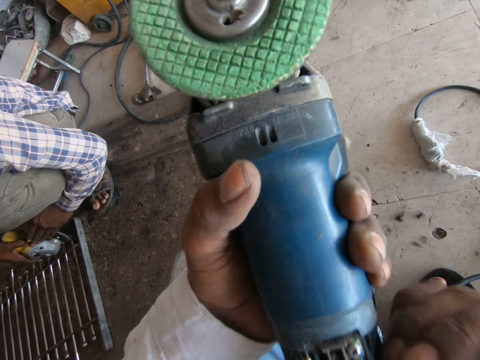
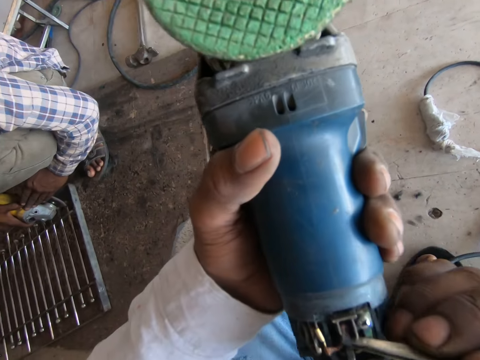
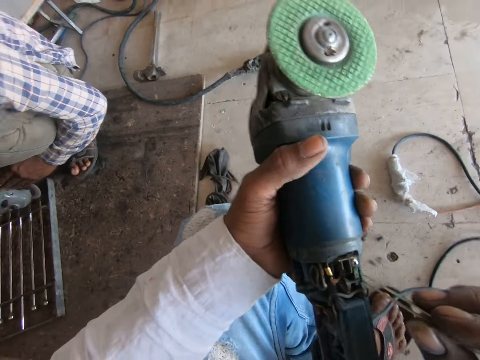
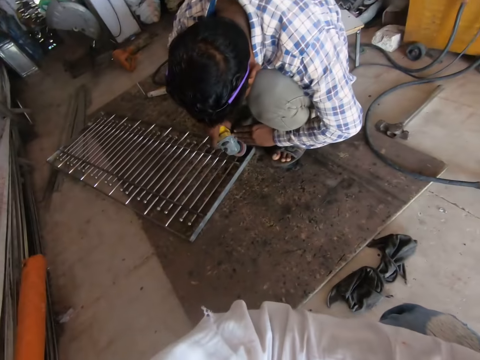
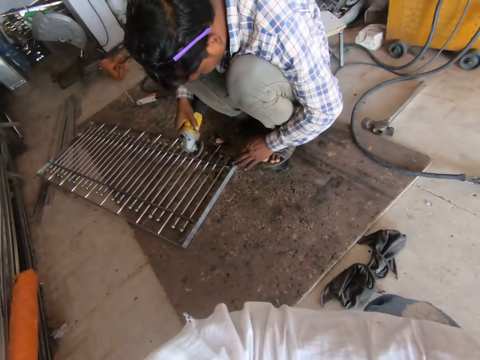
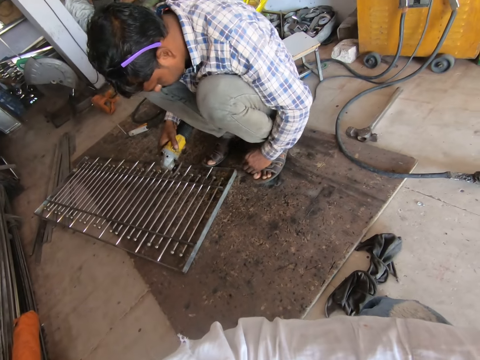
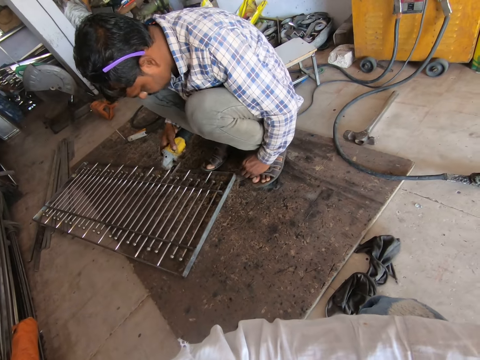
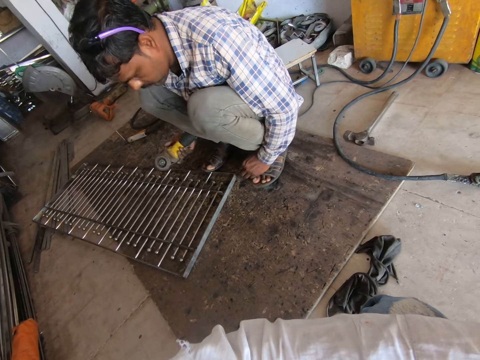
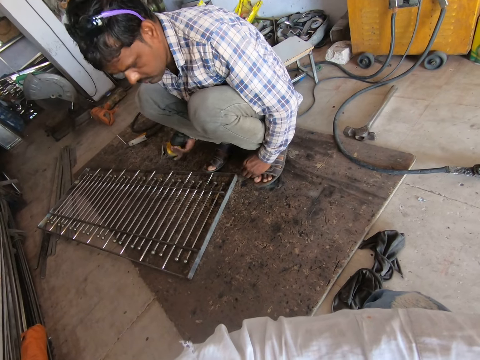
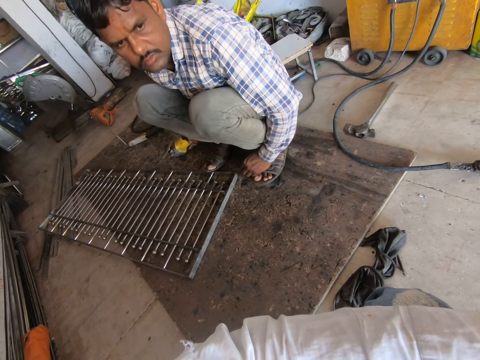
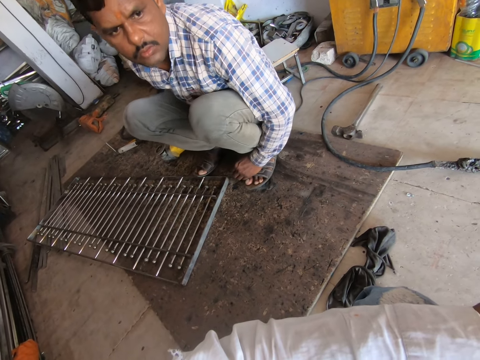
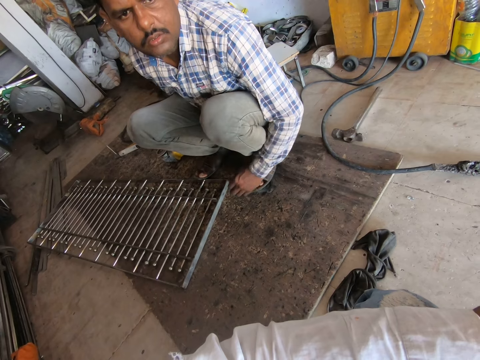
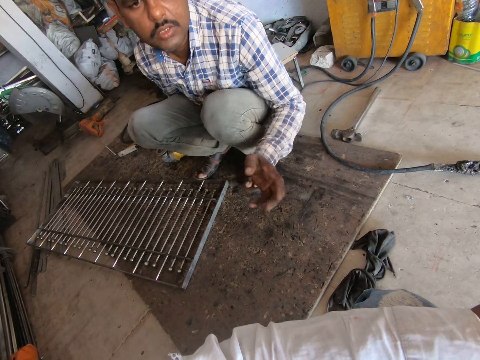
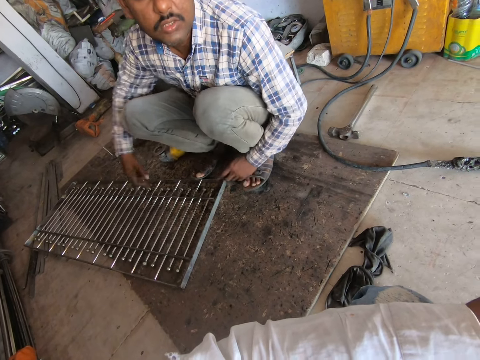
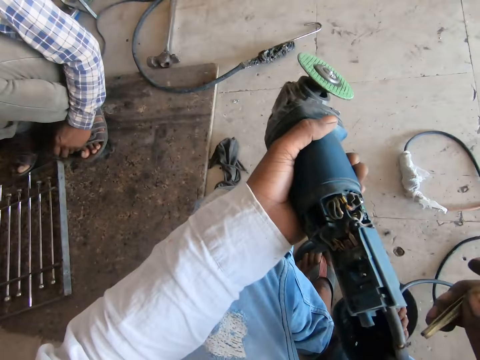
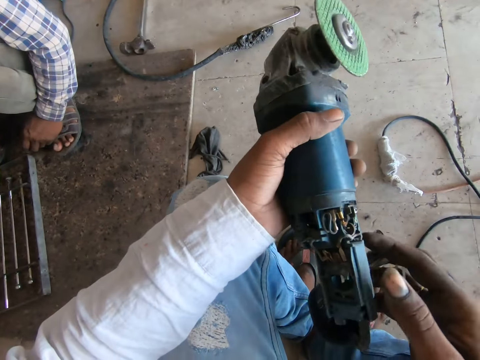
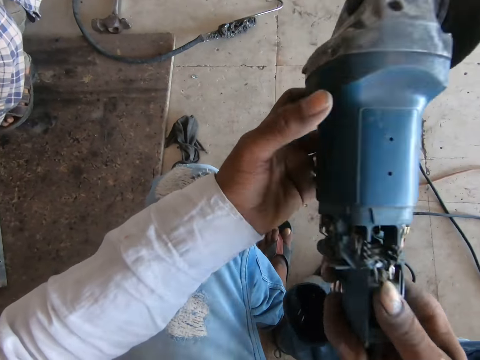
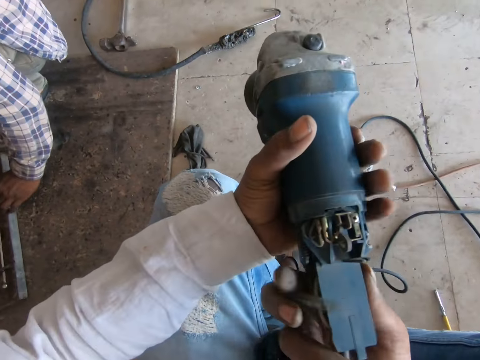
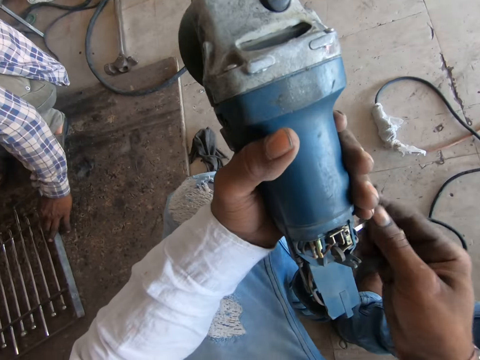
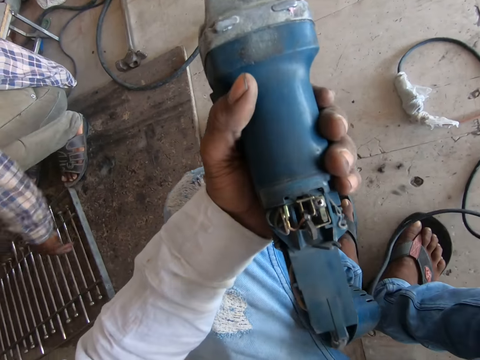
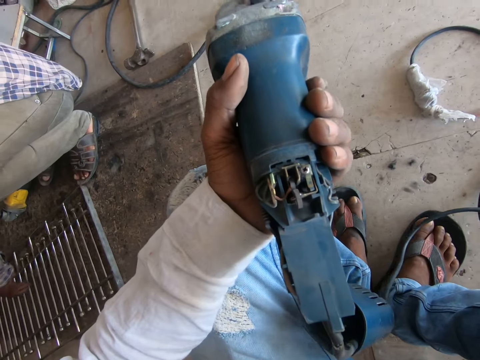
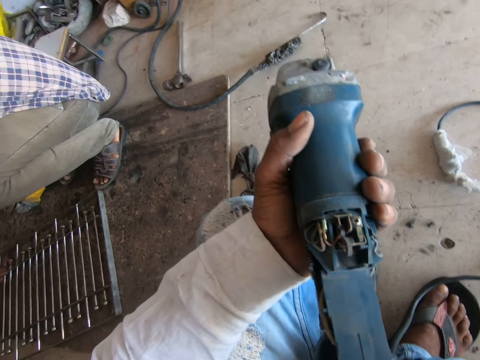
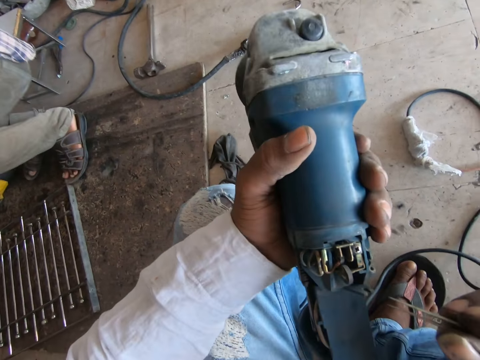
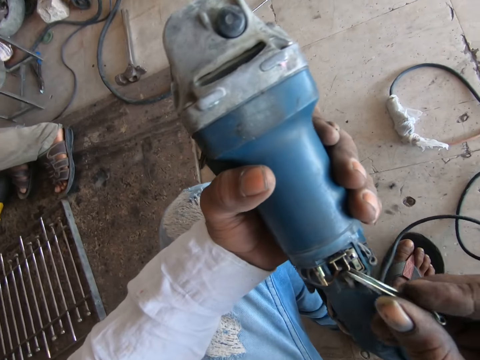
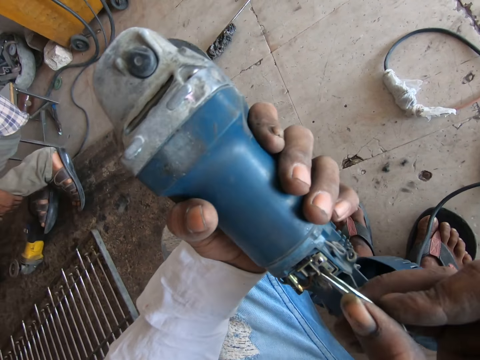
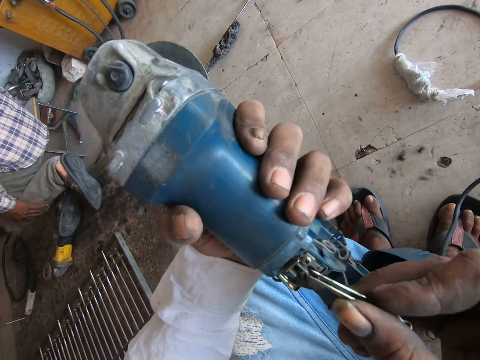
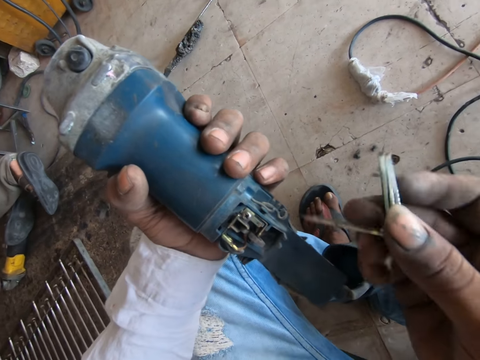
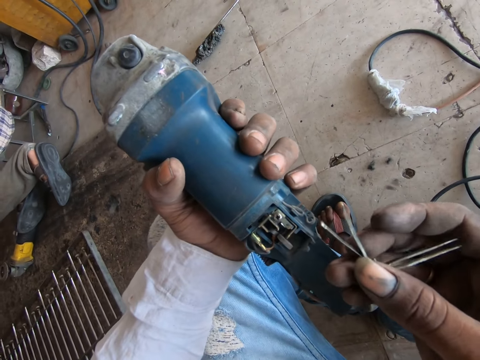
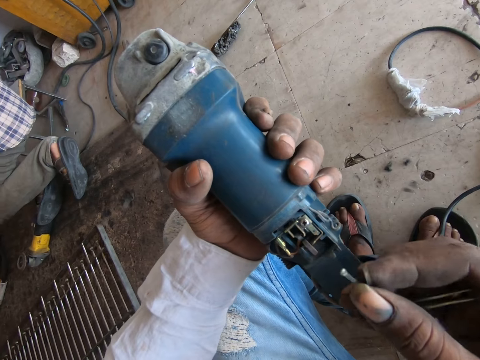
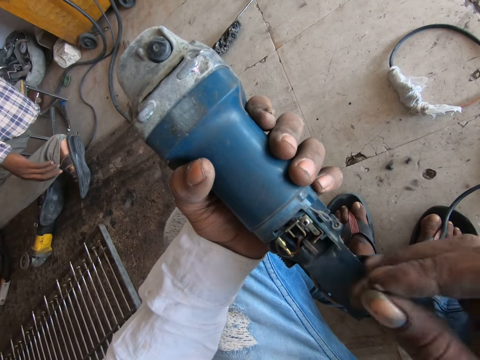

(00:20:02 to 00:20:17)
The camera wearer converses with a man. They remove dirt from the angle grinder with the grinder tong.

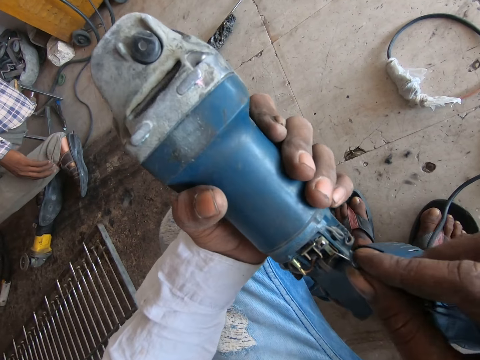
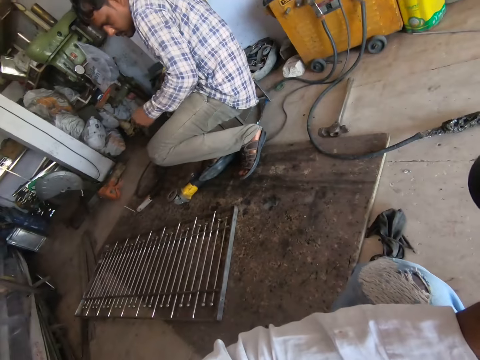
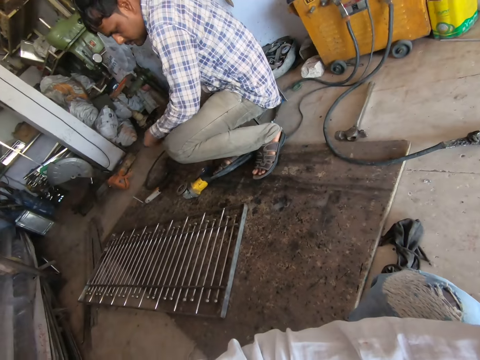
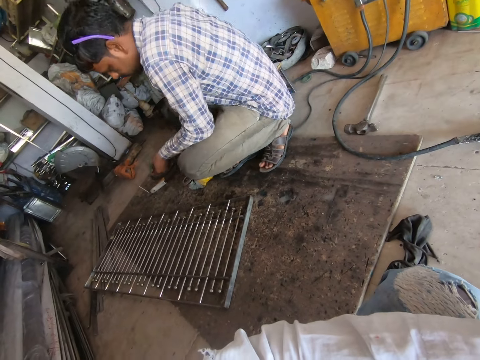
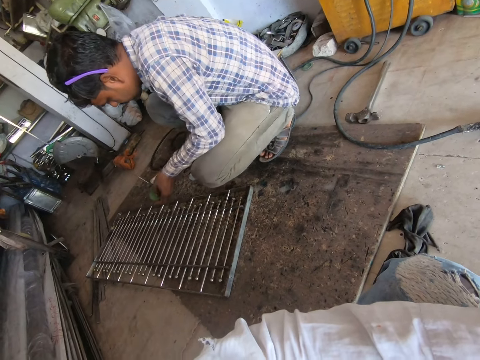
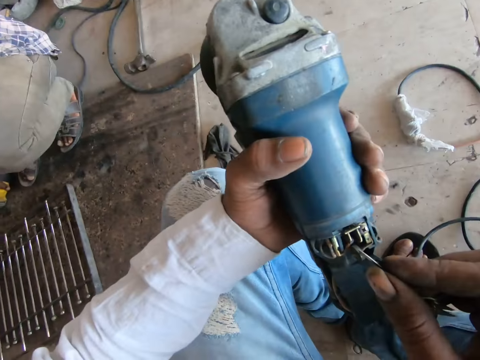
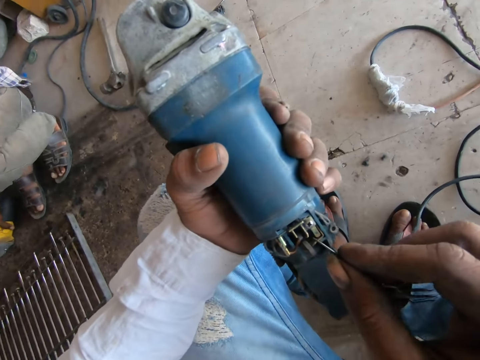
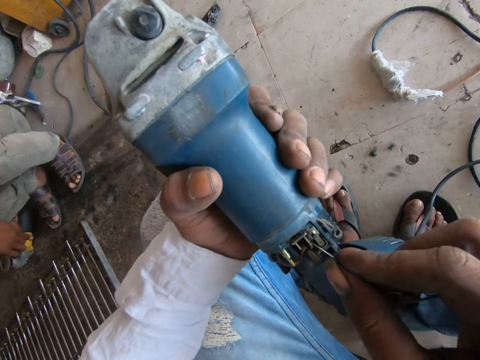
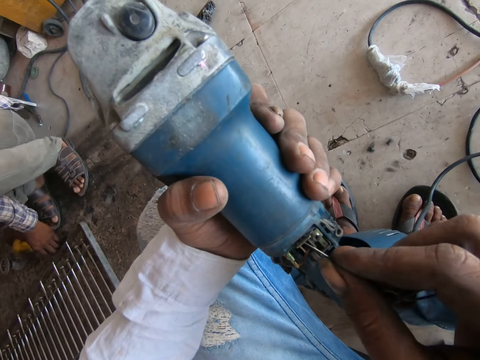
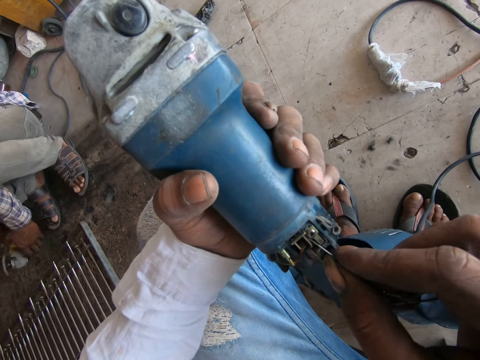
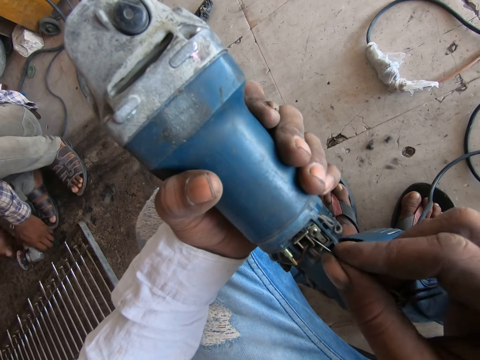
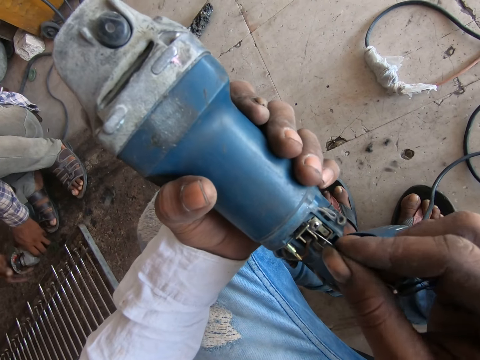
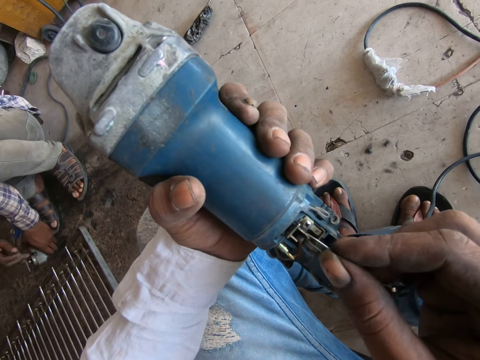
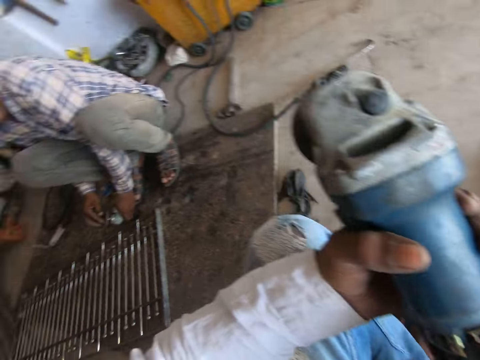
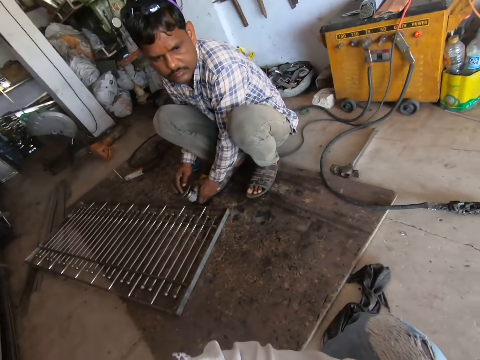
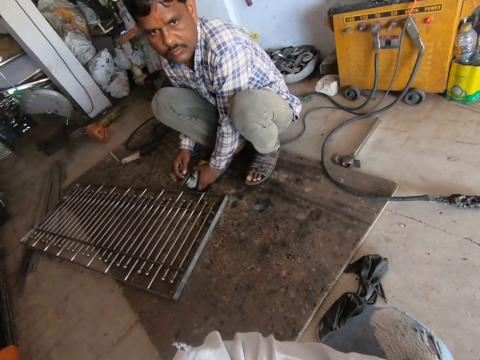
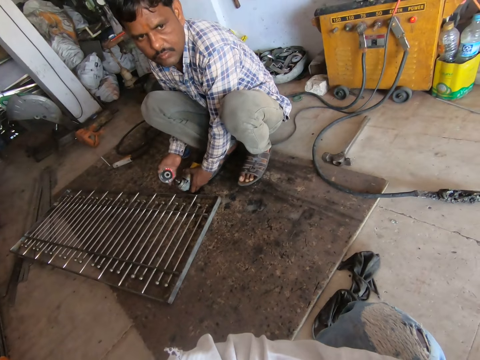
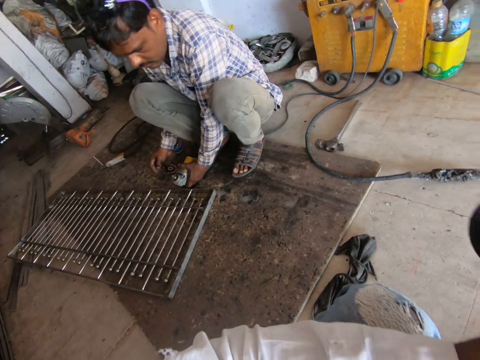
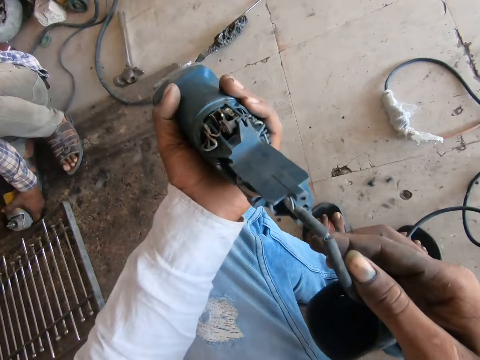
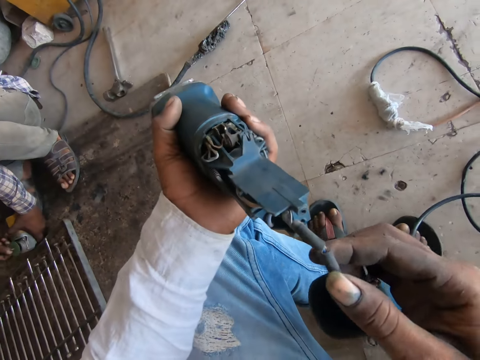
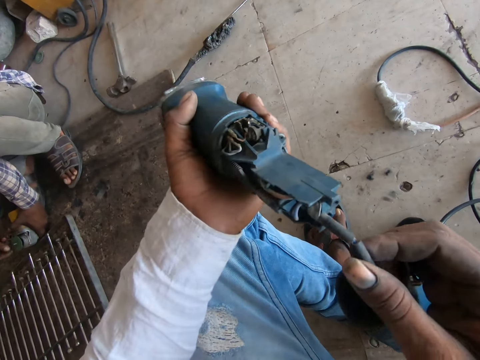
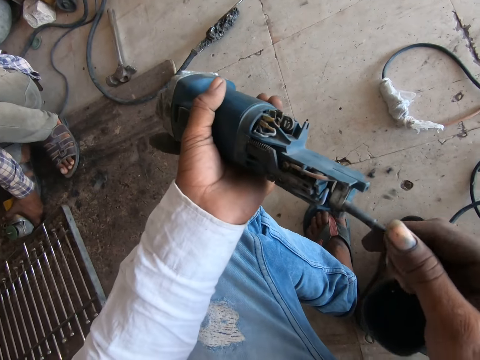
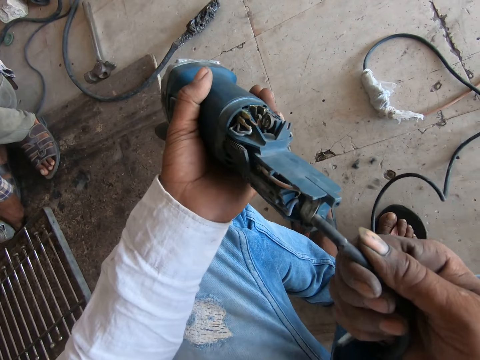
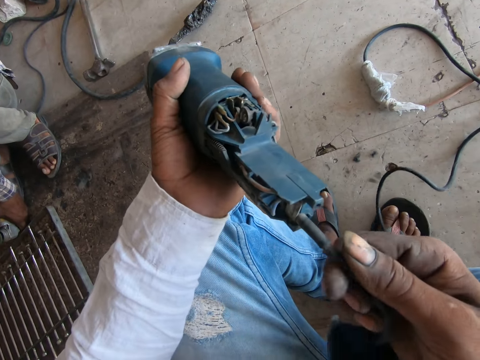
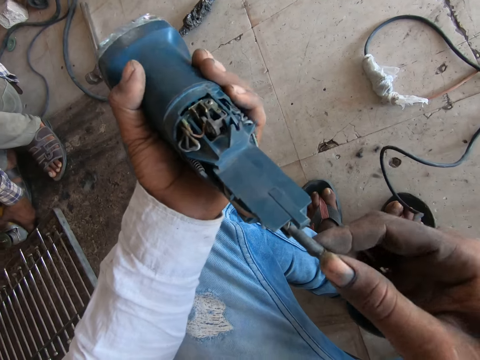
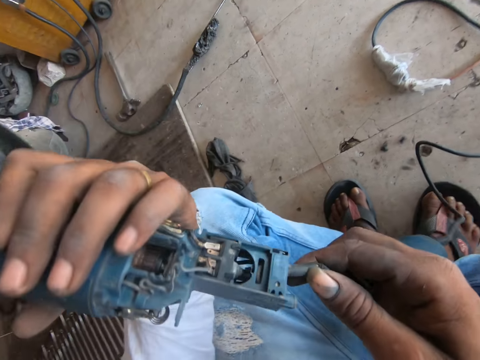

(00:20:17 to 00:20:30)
The camera wearer converses with a man. They remove dirt from the angle grinder with the grinder tong. They converse with the man. They stare at the angle grinder.
